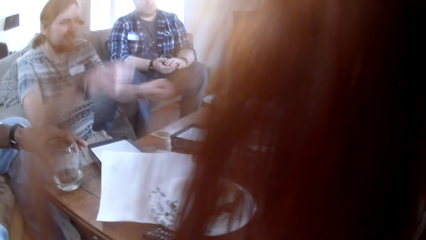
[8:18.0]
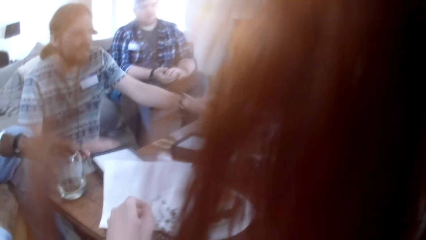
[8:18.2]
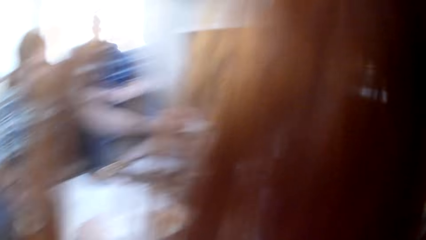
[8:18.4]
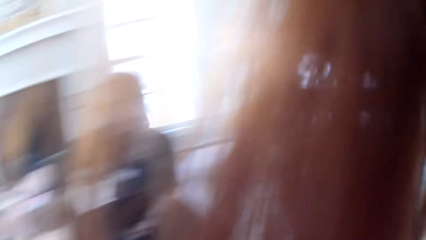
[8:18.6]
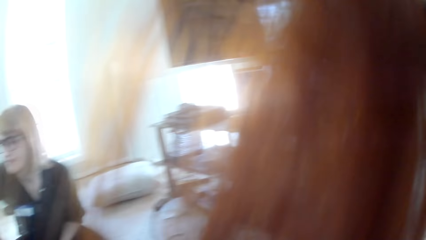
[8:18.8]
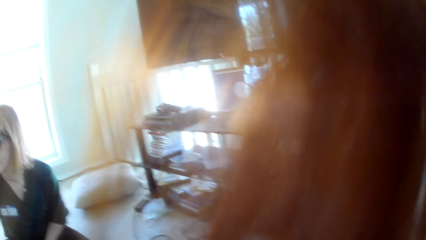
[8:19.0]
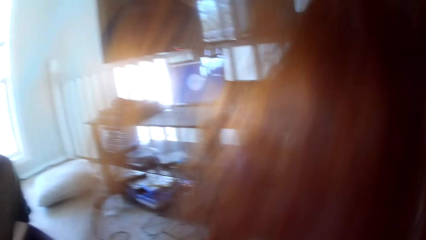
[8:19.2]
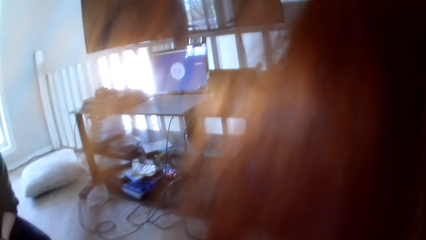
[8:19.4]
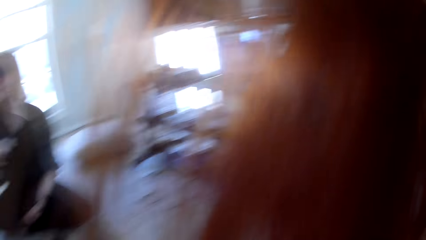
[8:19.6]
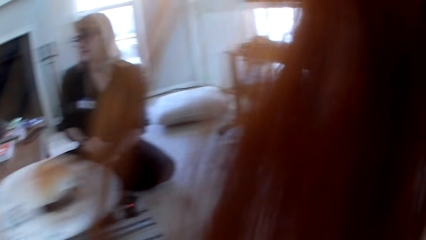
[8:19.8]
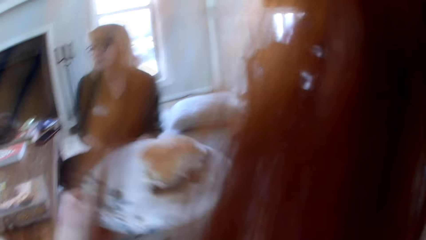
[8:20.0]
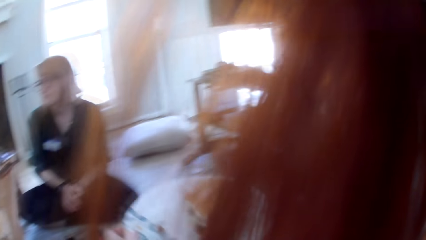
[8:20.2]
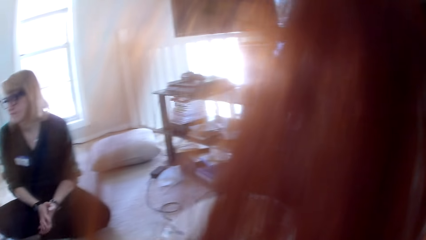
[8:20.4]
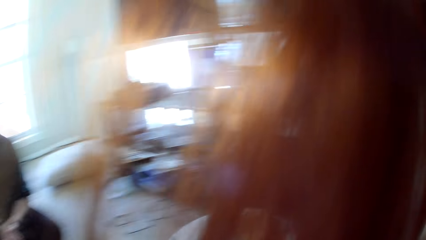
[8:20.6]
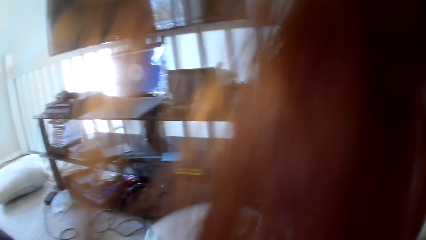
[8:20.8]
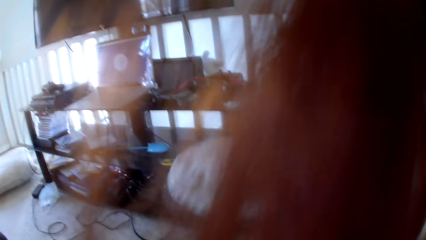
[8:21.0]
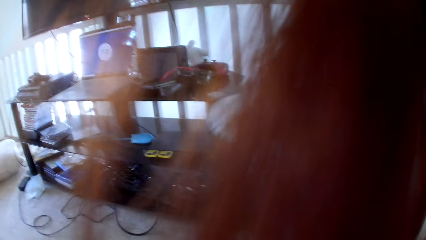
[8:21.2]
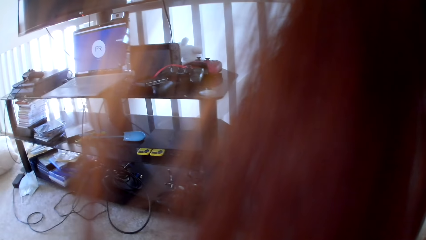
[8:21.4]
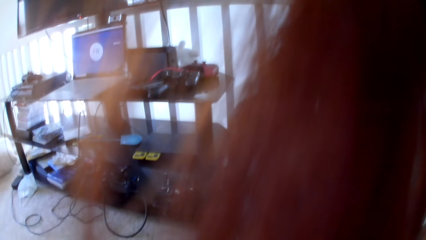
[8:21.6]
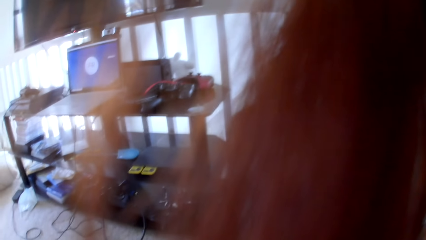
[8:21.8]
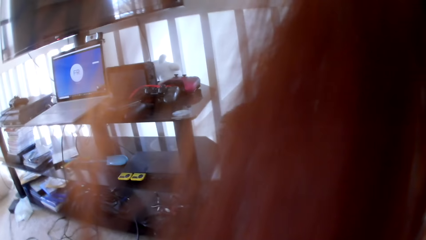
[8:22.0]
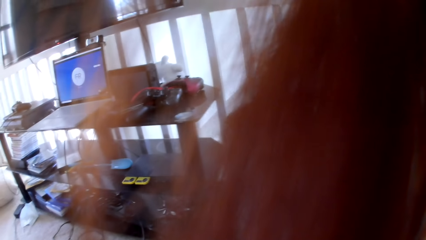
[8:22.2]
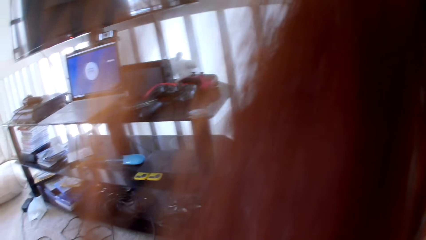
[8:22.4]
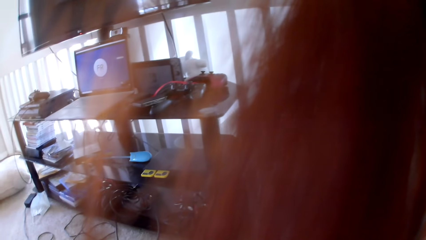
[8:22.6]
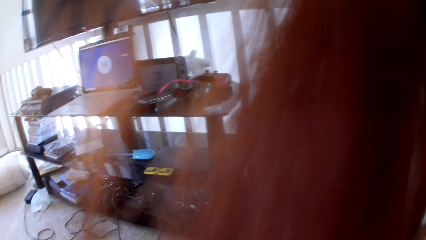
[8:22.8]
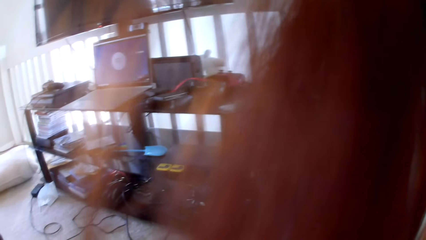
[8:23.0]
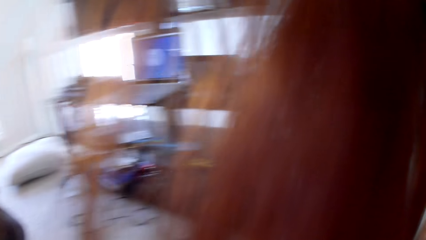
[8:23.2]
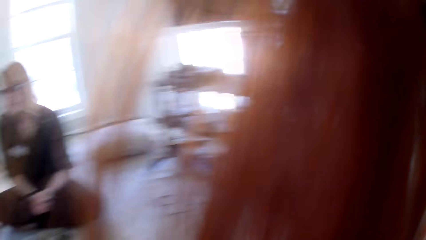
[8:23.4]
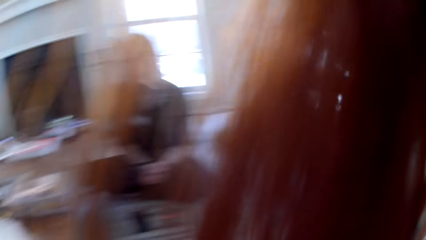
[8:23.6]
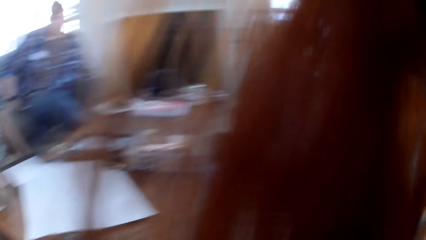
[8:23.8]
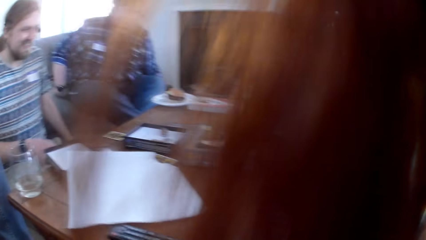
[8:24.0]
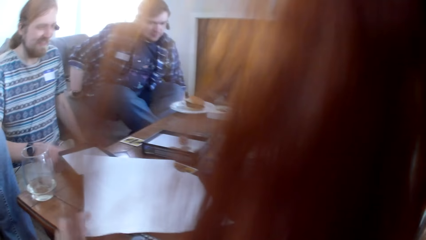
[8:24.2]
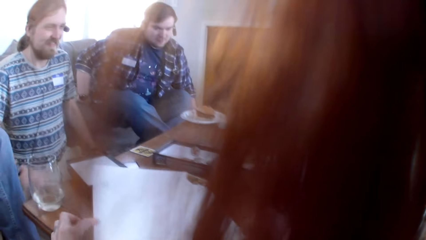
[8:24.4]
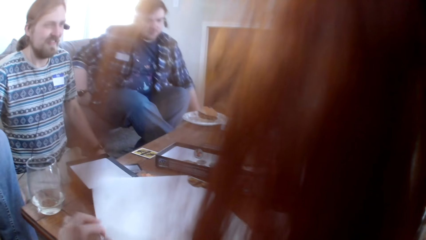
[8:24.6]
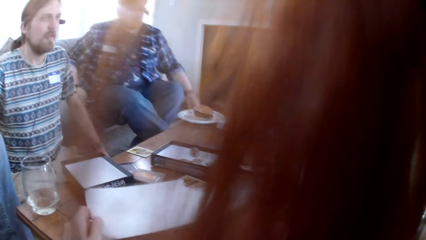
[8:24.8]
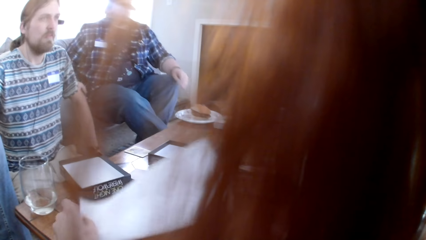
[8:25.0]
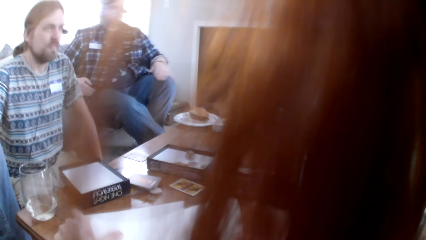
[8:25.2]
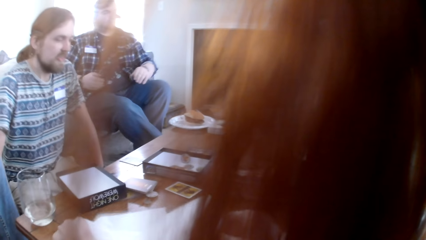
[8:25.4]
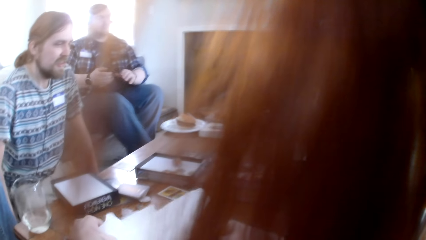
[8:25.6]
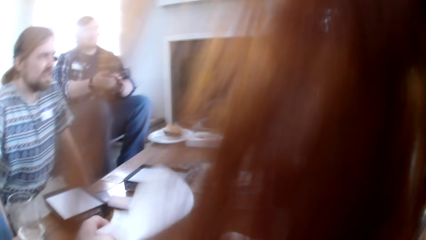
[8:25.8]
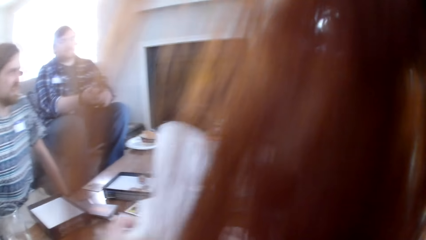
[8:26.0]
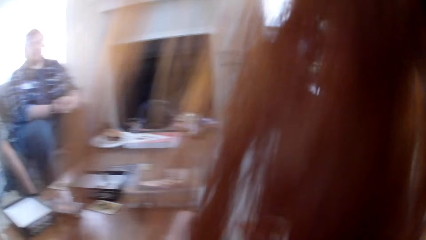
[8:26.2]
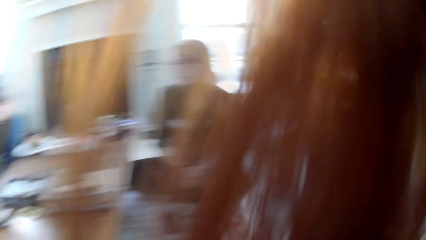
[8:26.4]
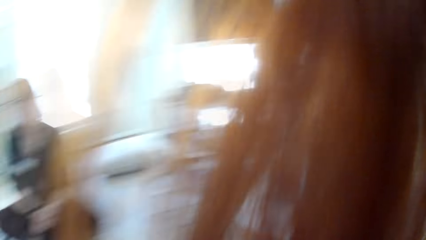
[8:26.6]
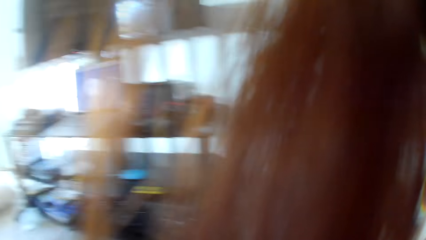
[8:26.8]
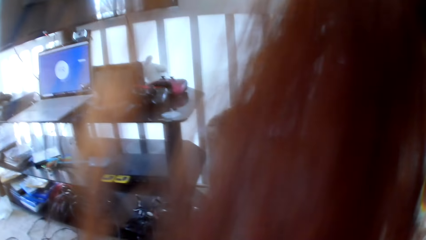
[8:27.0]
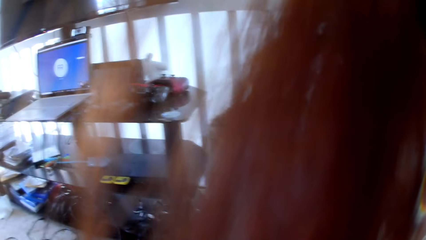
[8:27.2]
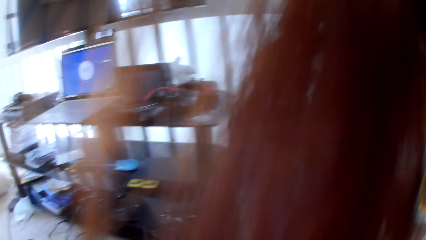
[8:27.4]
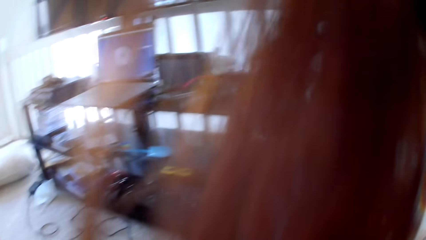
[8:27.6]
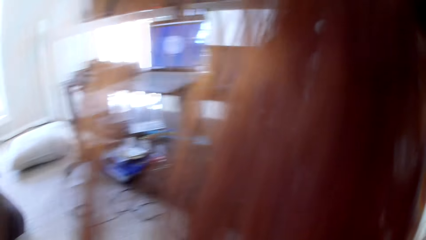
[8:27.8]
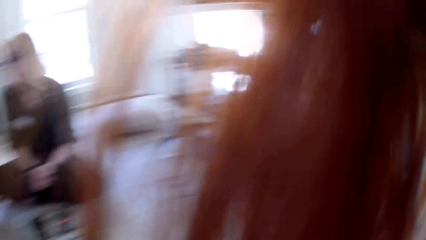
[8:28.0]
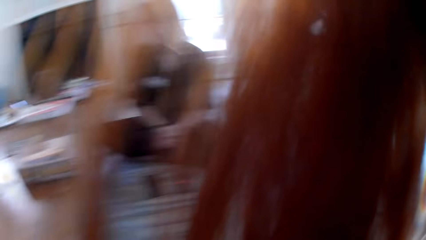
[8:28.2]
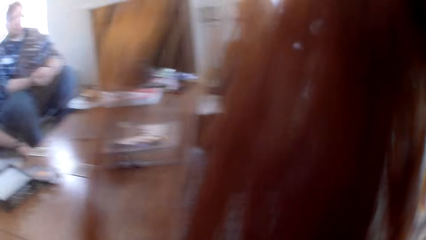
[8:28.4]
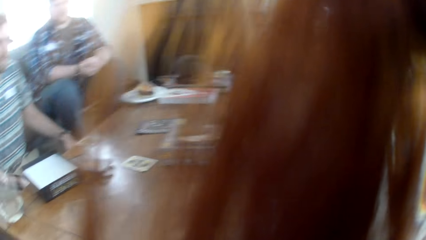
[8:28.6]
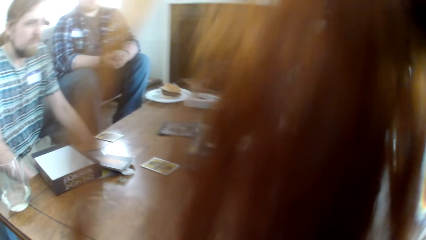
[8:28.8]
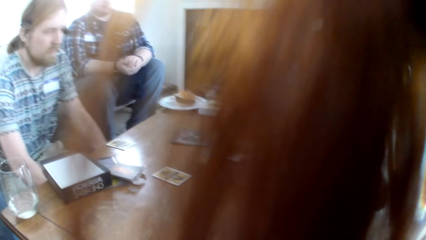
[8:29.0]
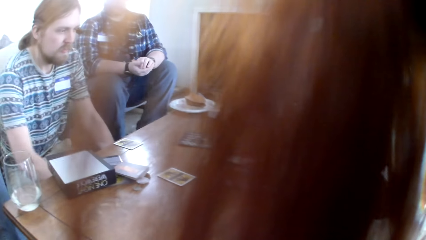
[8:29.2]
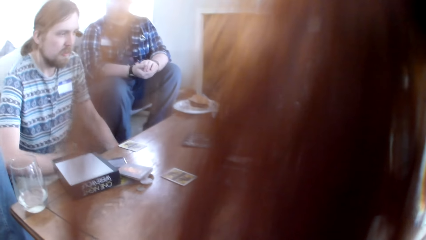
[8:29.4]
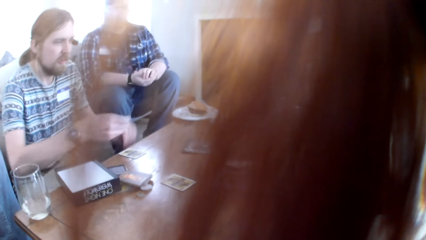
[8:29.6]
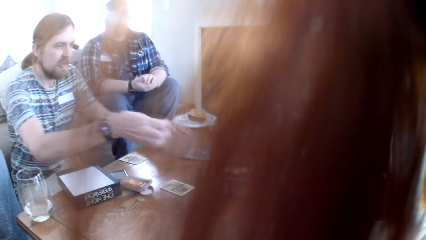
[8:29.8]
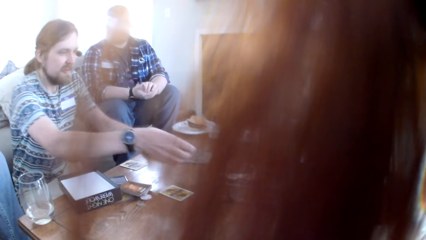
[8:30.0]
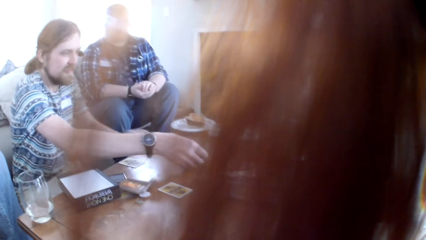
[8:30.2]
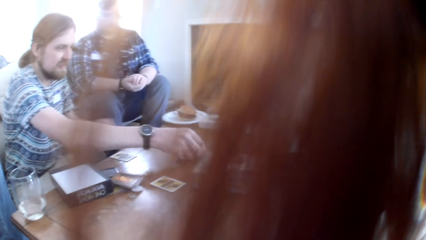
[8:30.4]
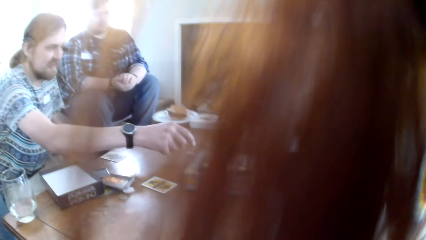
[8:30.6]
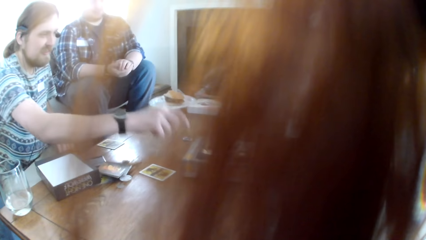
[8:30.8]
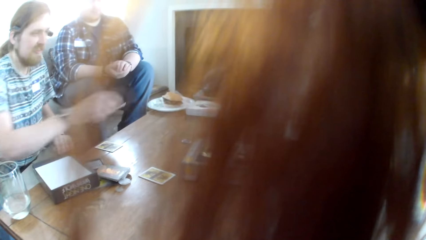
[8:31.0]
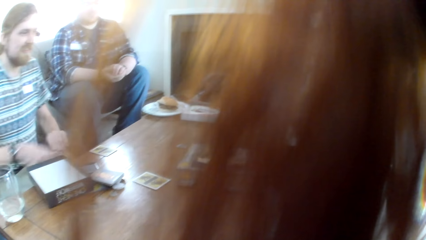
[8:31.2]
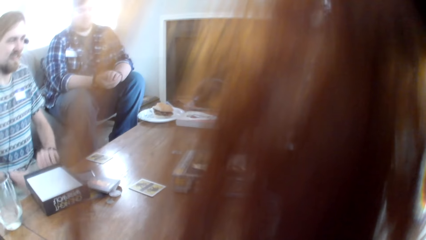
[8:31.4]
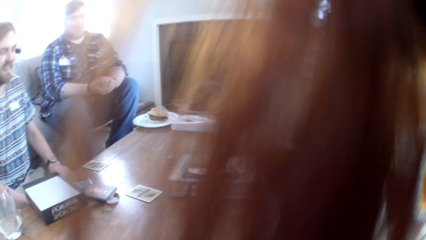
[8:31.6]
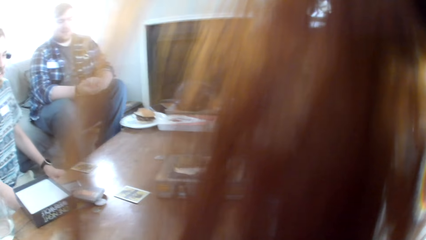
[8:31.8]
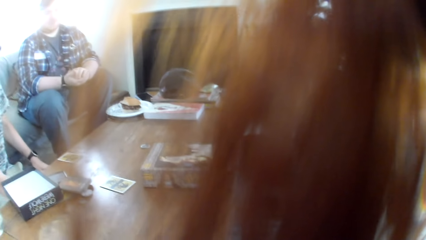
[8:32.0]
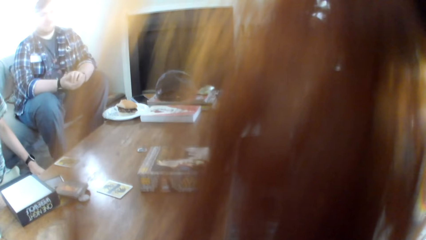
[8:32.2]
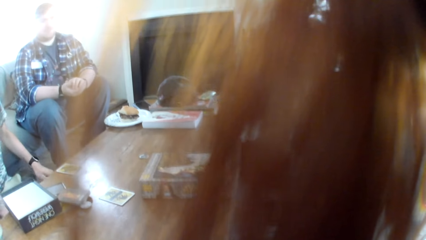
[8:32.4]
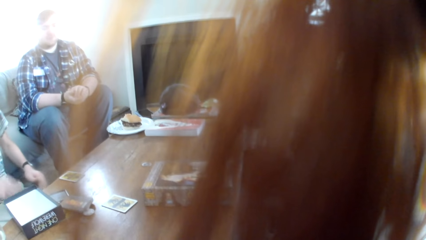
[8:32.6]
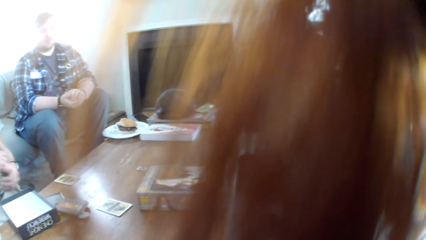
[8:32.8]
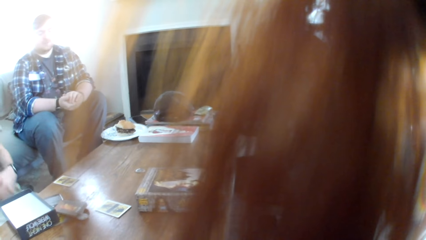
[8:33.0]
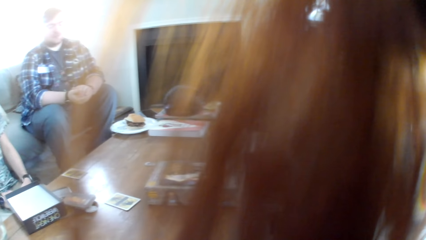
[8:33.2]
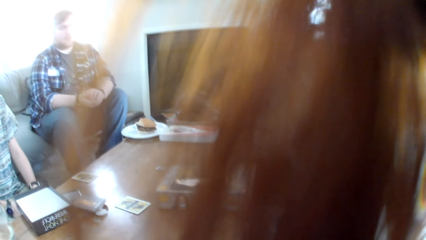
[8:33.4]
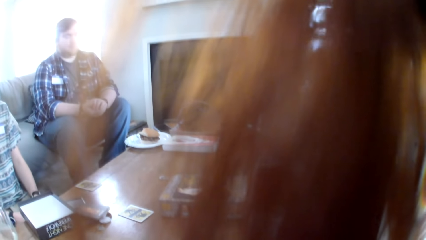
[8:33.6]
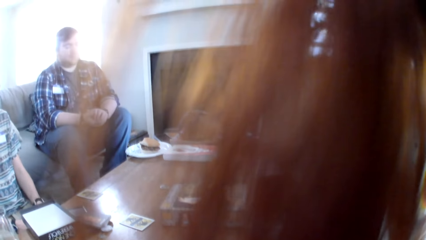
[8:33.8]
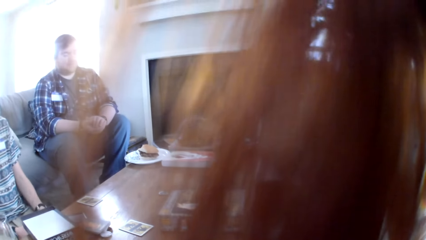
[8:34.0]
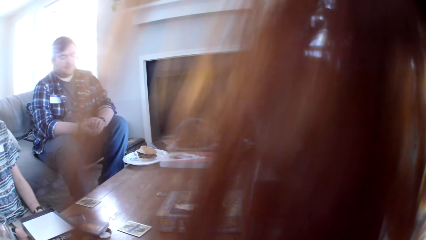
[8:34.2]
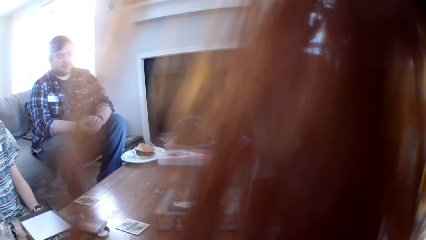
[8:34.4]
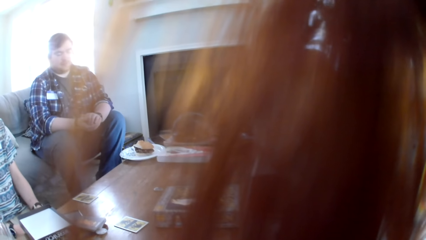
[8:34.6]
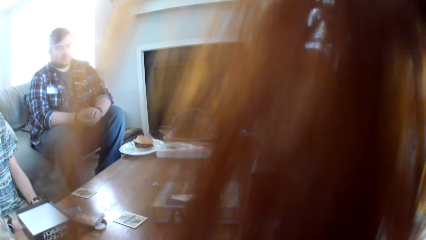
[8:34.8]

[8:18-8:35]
The man puts the box on the table. The camera wearer looks around. She holds a plate with her left hand. She puts the plate aside. She picks up a paper from the table with her left hand. She holds the paper. She puts the paper aside. The man puts board game chips on the table. The man takes the card.
